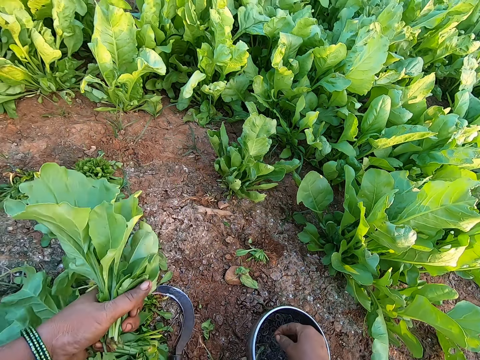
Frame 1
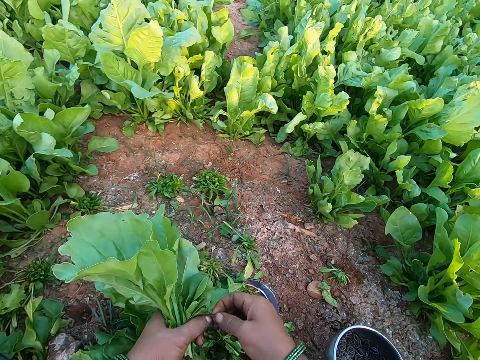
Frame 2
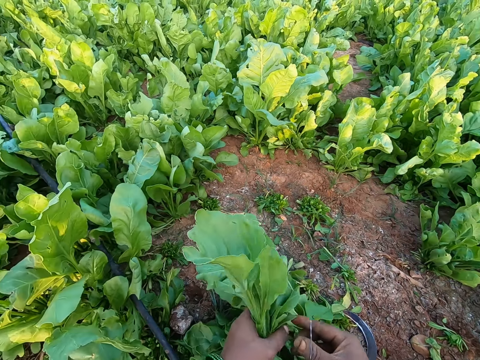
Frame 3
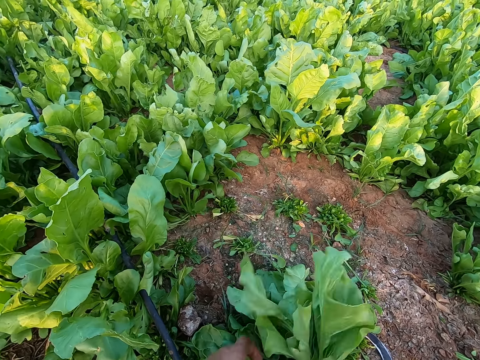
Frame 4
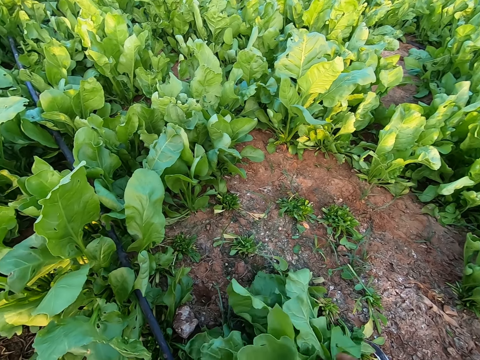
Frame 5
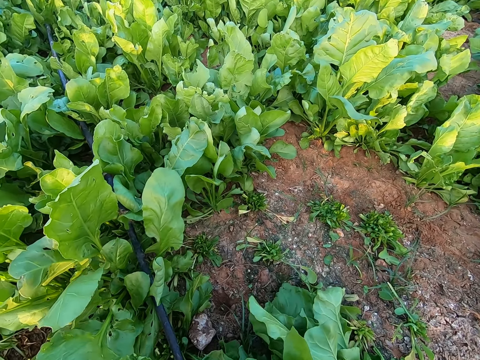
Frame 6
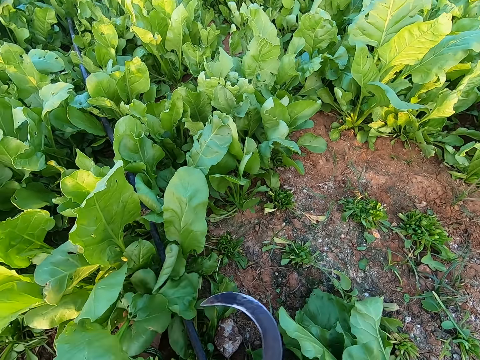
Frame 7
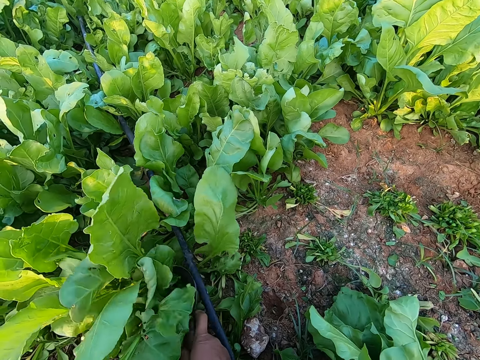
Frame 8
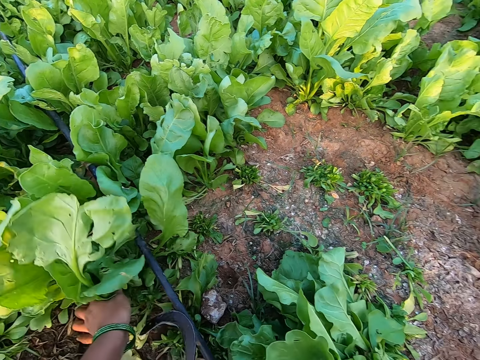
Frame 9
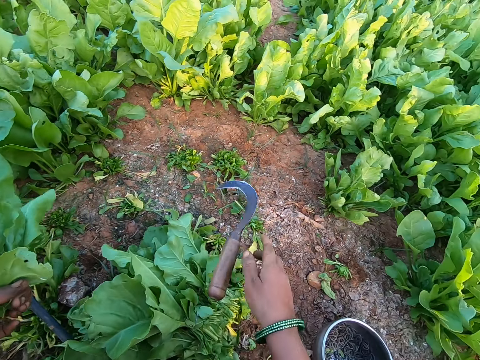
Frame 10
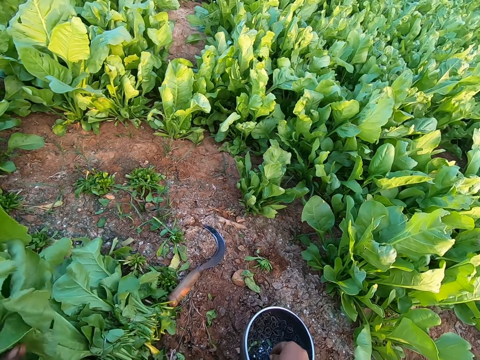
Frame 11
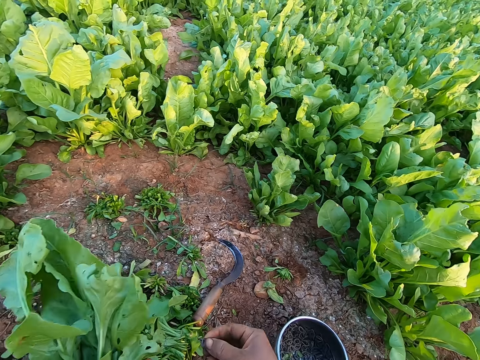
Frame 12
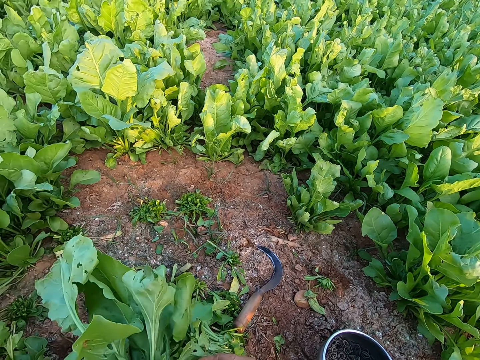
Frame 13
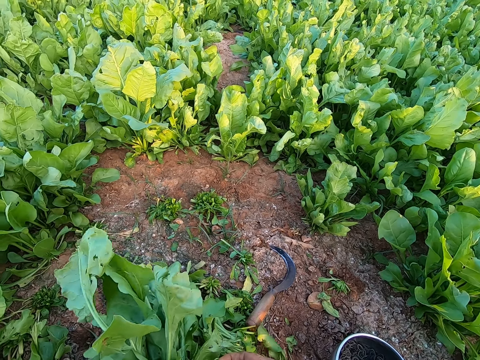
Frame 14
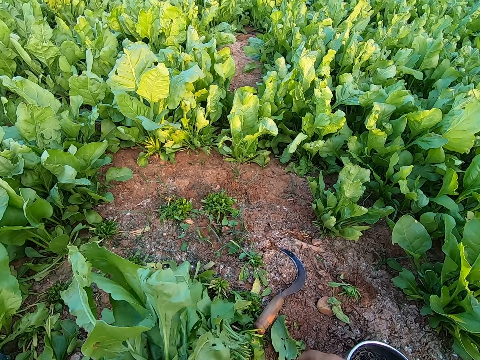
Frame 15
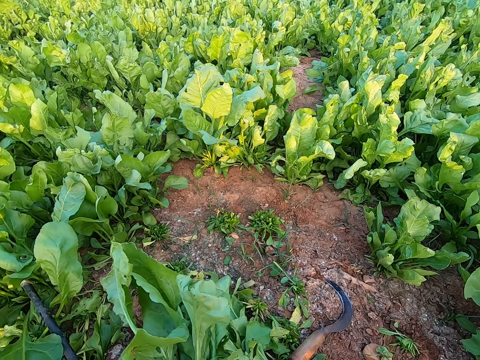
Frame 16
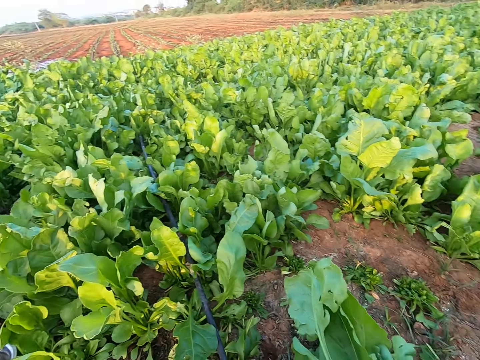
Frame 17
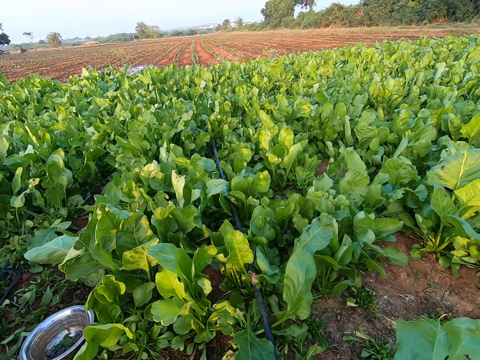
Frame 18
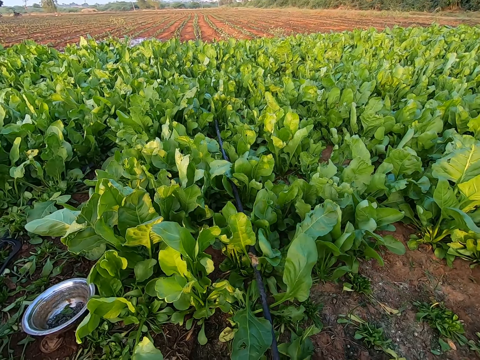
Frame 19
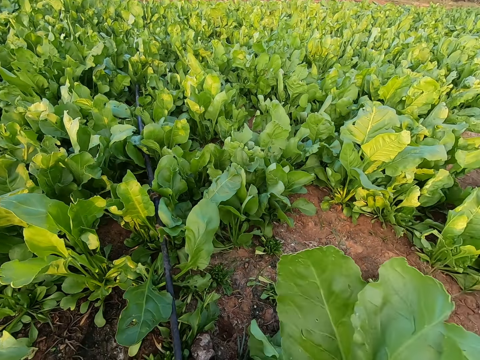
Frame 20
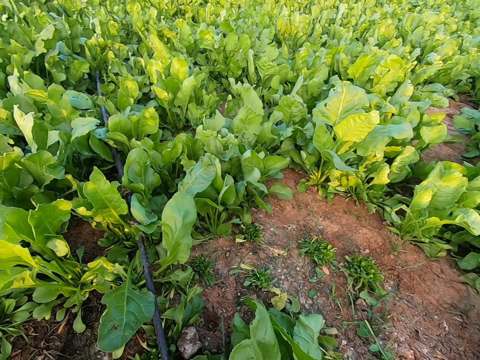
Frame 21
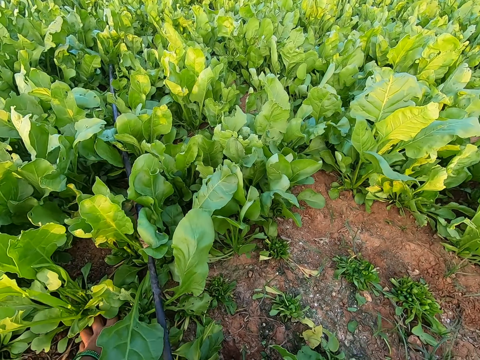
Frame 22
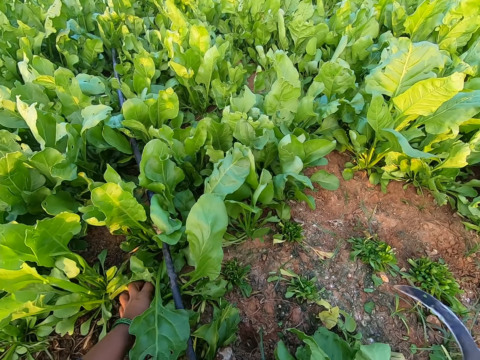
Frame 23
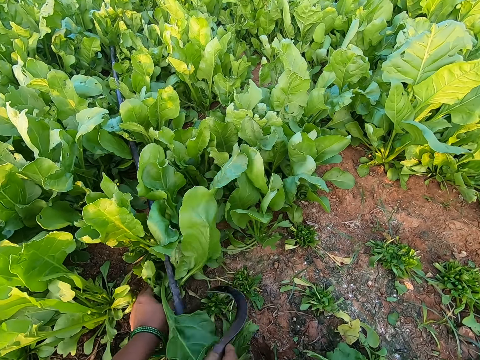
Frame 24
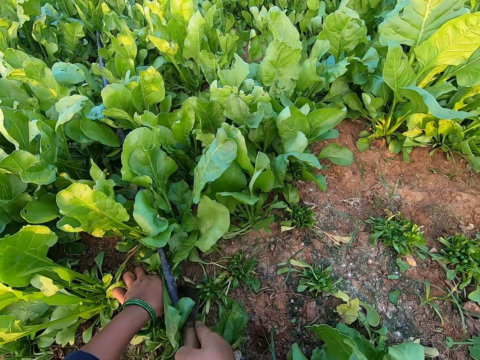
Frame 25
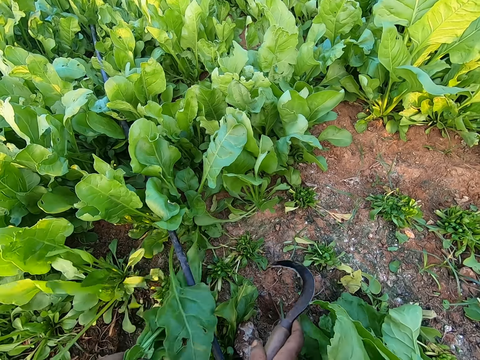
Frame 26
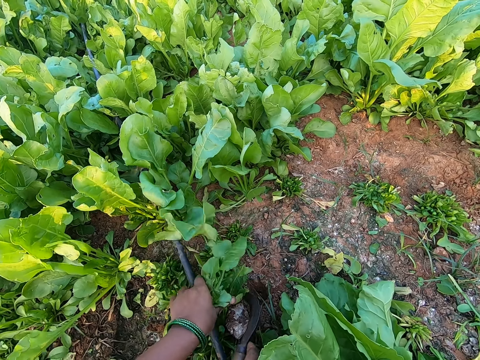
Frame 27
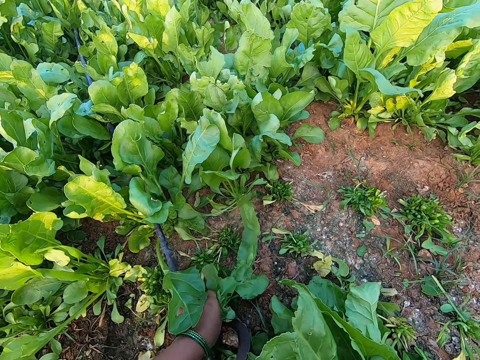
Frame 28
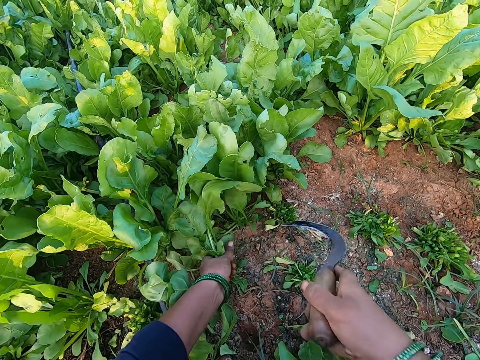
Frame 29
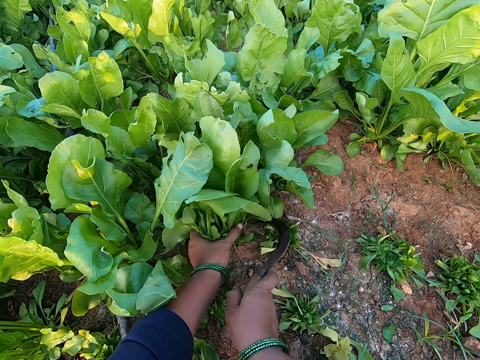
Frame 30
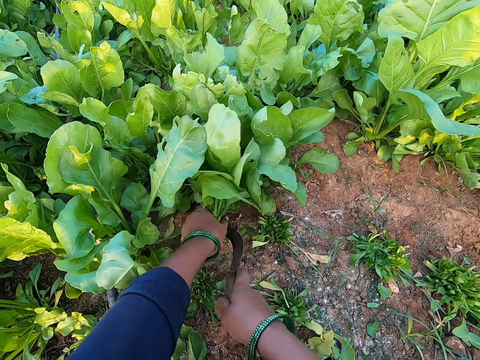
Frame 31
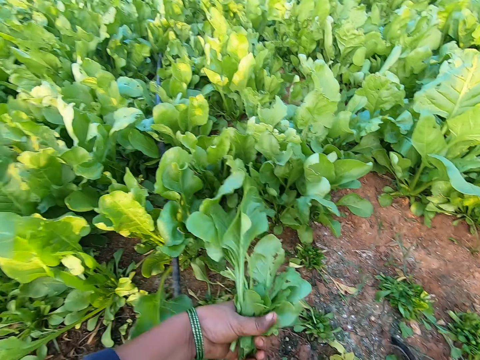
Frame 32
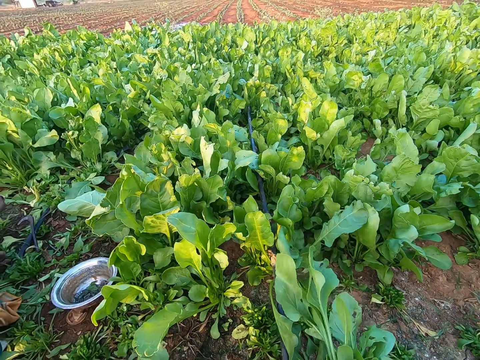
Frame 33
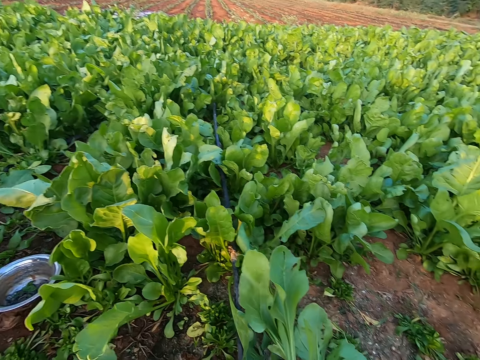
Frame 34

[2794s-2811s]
The camera wearer picks a rubber band from the plate on the ground with her right hand. She uses the rubber band on the vegetable leaves or spinach in her left hand. She passes the vegetable leaves with her left hand to her right hand. She drops the vegetable leaves on the ground with her right hand. She holds the hand sickle with her right hand. She holds the vegetable leaves with her left hand. She harvests the vegetable leaves in her left hand with the hand sickle in her right hand. She drops the hand sickle on the ground with her right hand. She picks a rubber band from the plate on the ground with her right hand. She ties the spinach together. She uses the rubber band on the vegetable leaves in her left hand. She holds the vegetable leaves with her left hand. She holds the hand sickle with her right hand. She harvests the vegetable leaves in her left hand with the hand sickle in her right hand. She holds the vegetable leaves with her left hand. She harvests the vegetable leaves in her left hand with the hand sickle in her right hand. She holds the vegetable leaves with her left hand. She harvests the vegetable leaves in her left hand with the hand sickle in her right hand. She drops the hand sickle on the ground with her right hand.

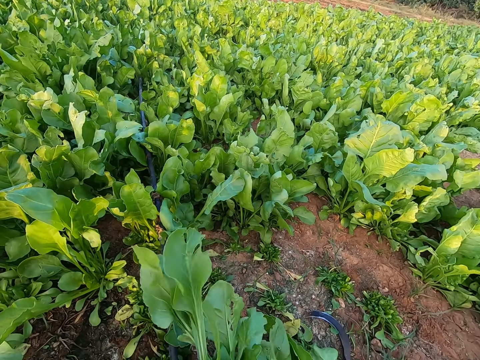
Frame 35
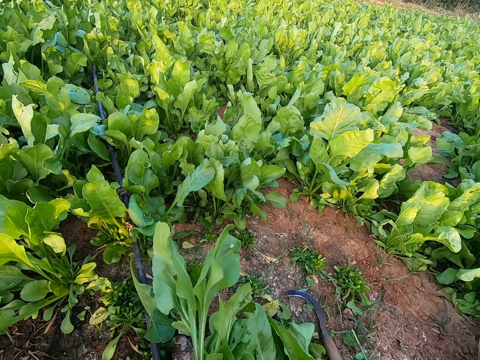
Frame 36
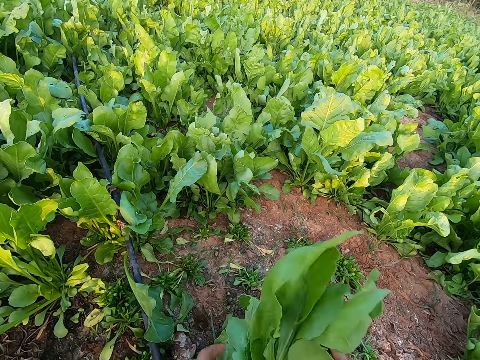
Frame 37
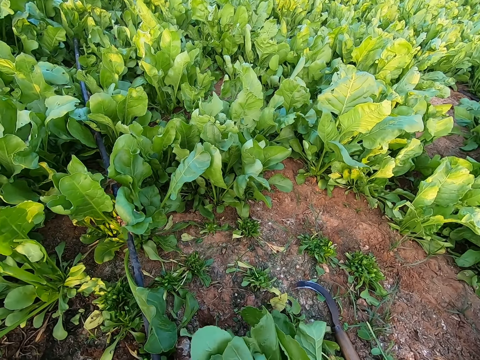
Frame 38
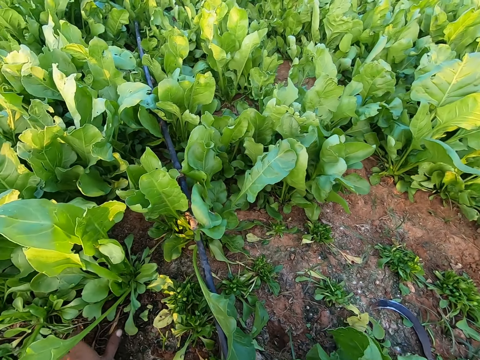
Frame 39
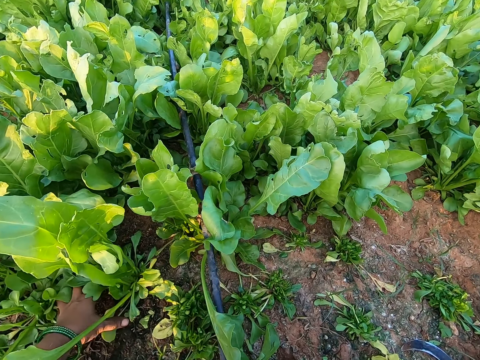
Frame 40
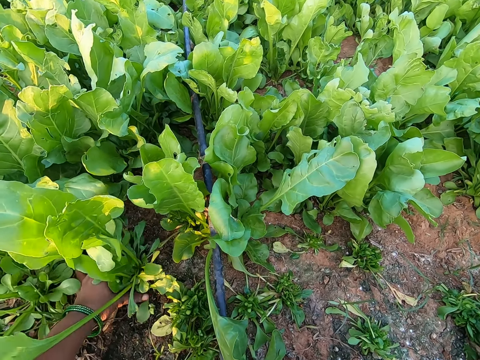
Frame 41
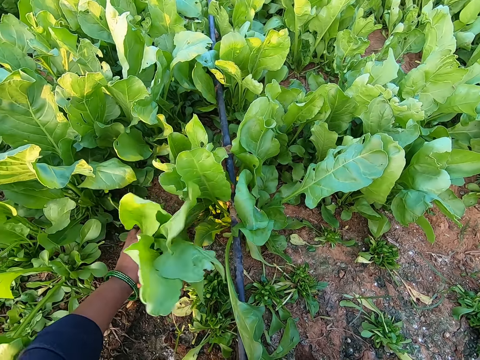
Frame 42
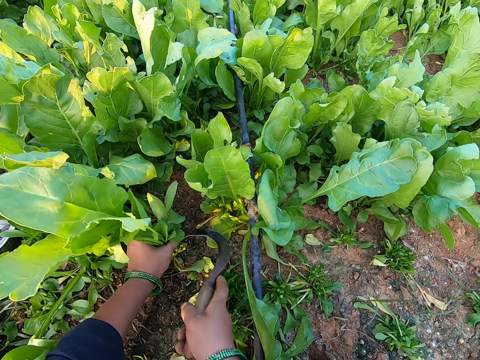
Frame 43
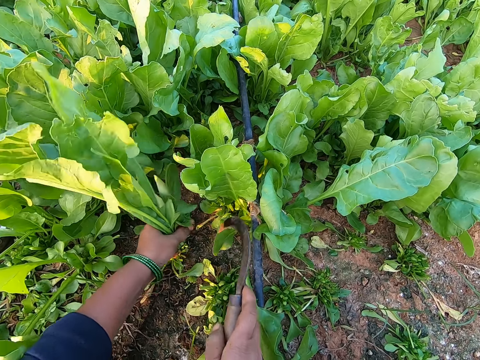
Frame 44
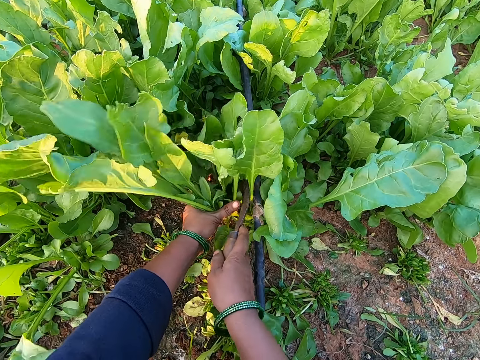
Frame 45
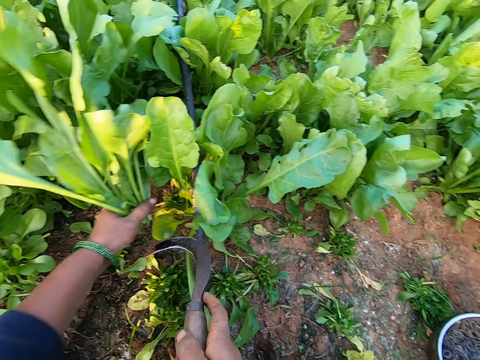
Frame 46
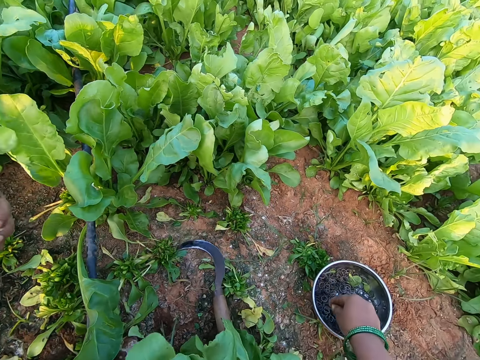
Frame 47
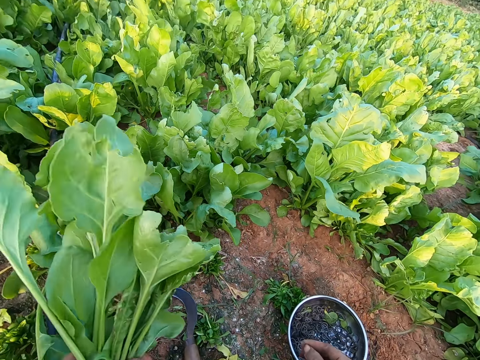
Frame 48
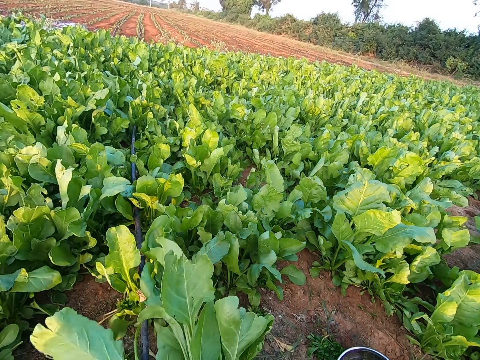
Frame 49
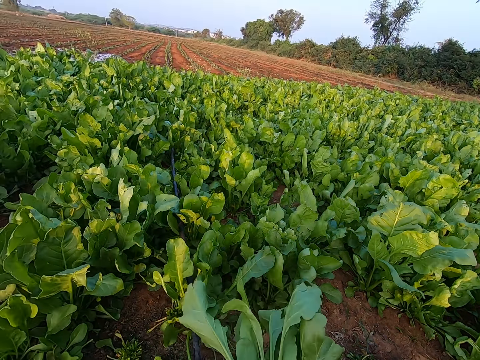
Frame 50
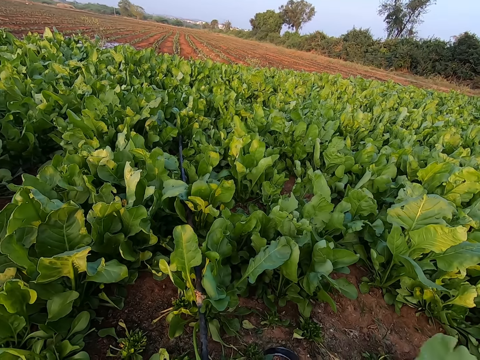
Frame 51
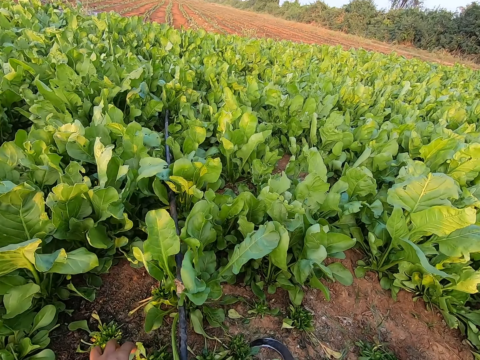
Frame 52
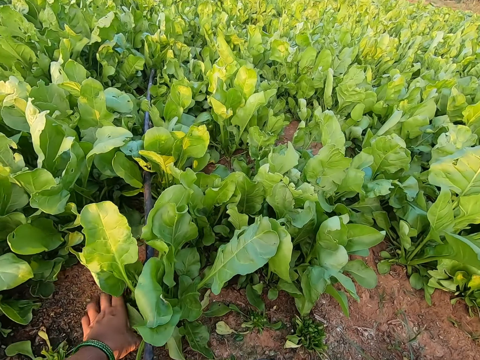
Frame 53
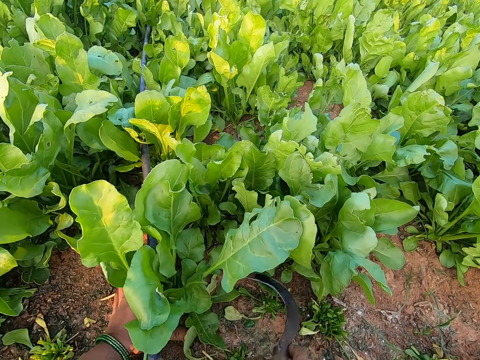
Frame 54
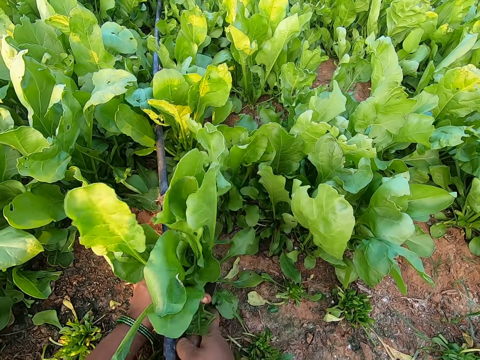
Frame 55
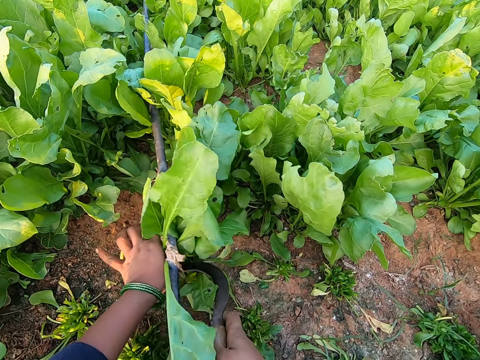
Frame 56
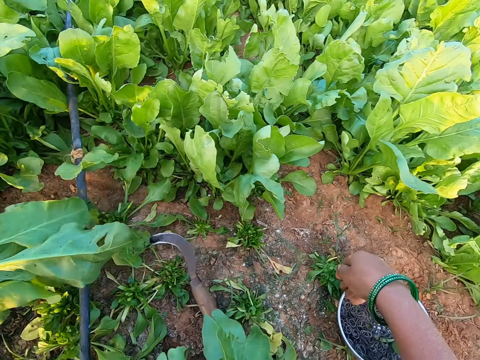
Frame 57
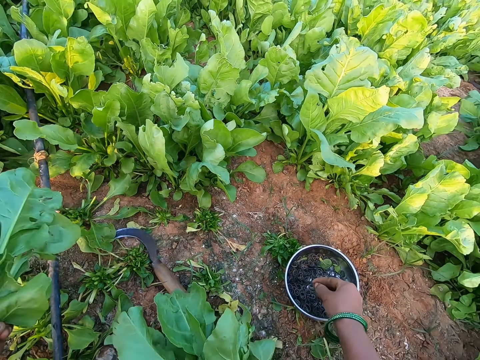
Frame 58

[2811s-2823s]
The camera wearer ties the spinach or vegetable leaves together. She holds the hand sickle with her right hand. She holds the vegetable leaves with her left hand. She harvests the vegetable leaves in her left hand with the hand sickle in her right hand. She holds the vegetable leaves with her left hand. She harvests the vegetable leaves in her left hand with the hand sickle in her right hand. She drops the hand sickle on the ground with her right hand. She picks a rubber band from the plate on the ground with her right hand. She interacts with the group of people. She ties the spinach together. She holds the hand sickle with her right hand. She holds the vegetable leaves with her left hand. She harvests the vegetable leaves in her left hand with the hand sickle in her right hand. She drops the hand sickle on the ground with her right hand. She picks a rubber band from the plate on the ground with her right hand.
